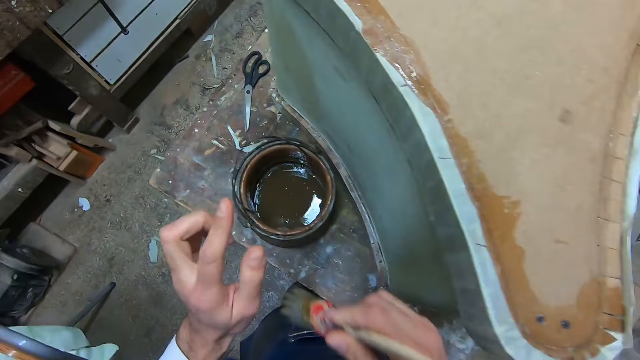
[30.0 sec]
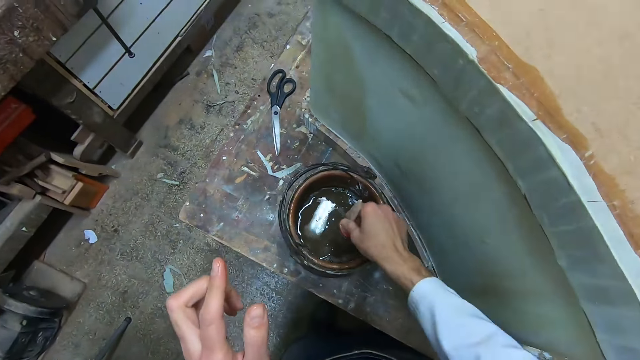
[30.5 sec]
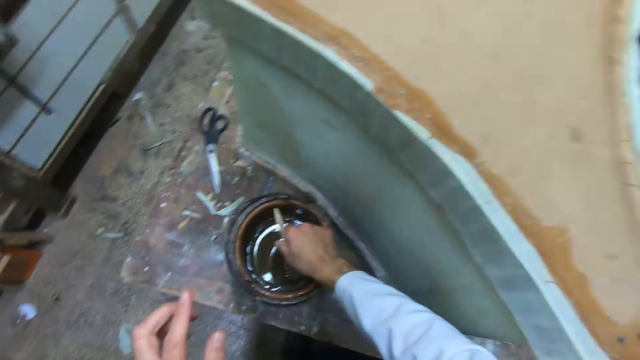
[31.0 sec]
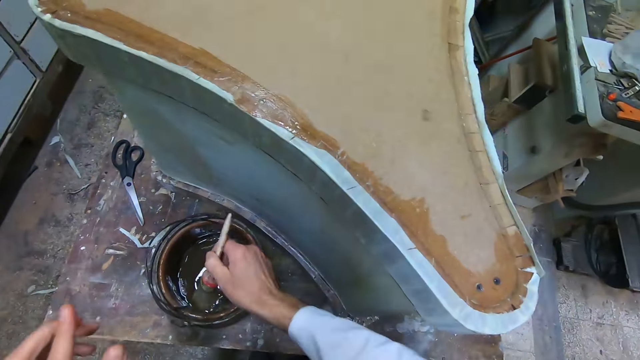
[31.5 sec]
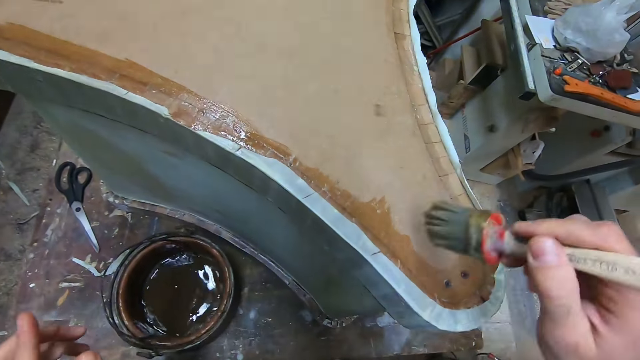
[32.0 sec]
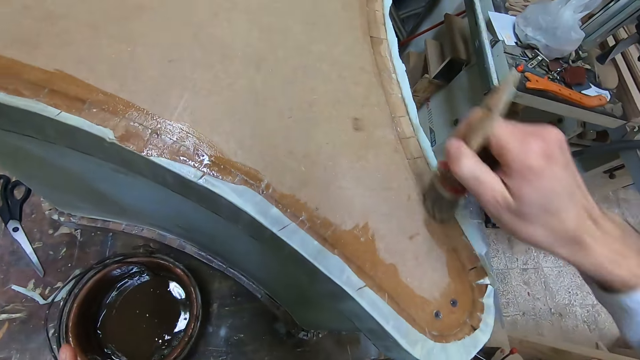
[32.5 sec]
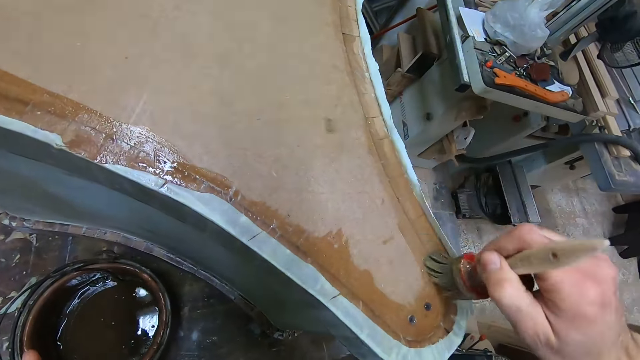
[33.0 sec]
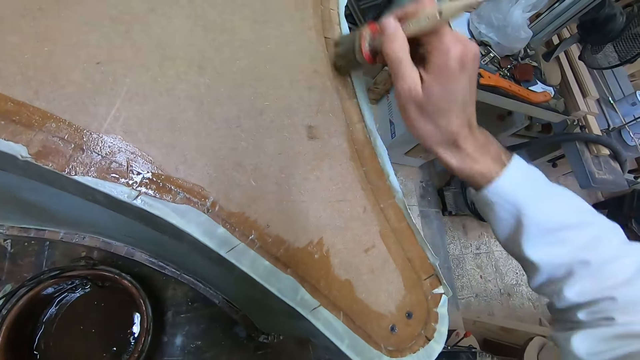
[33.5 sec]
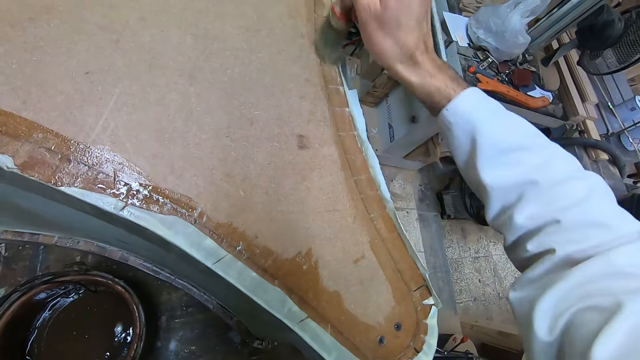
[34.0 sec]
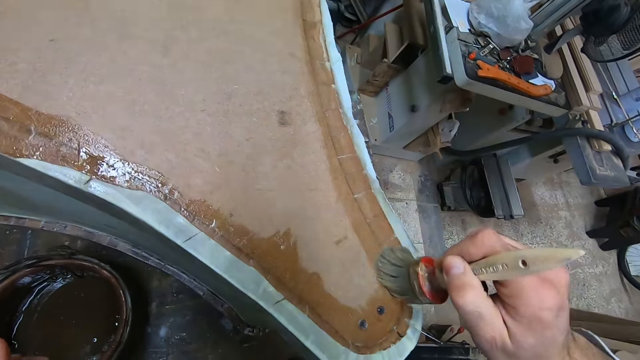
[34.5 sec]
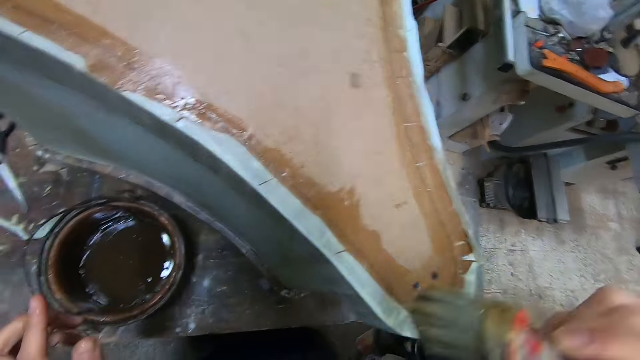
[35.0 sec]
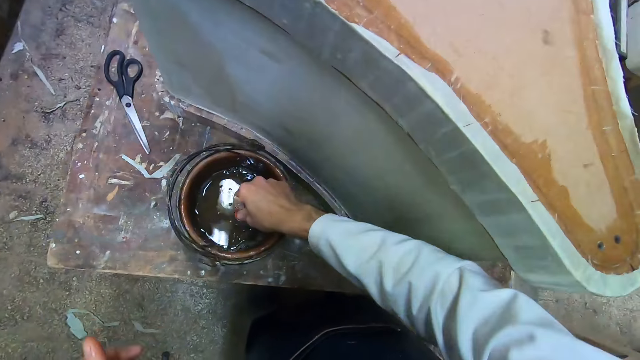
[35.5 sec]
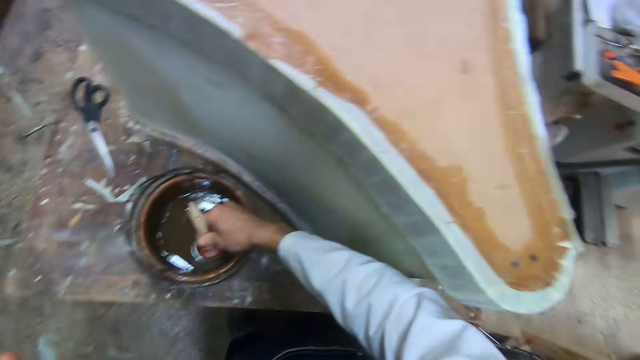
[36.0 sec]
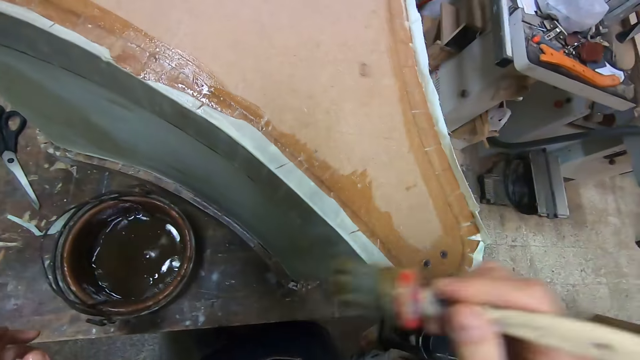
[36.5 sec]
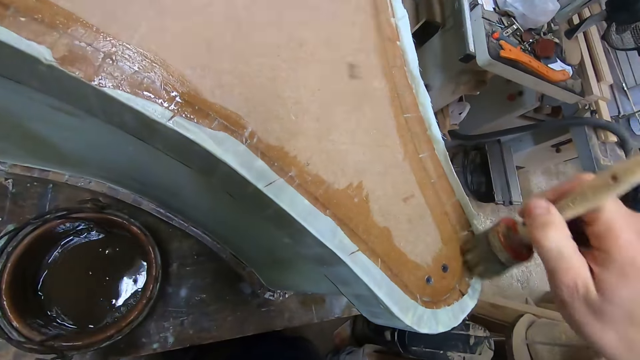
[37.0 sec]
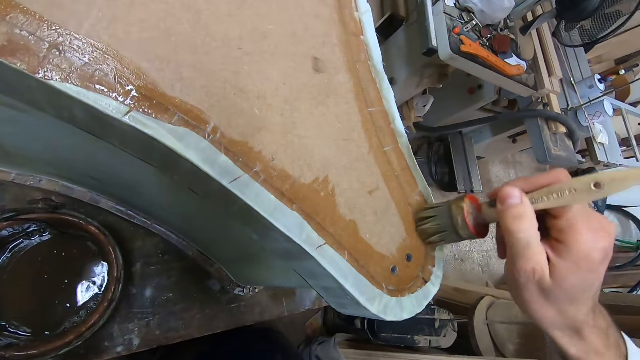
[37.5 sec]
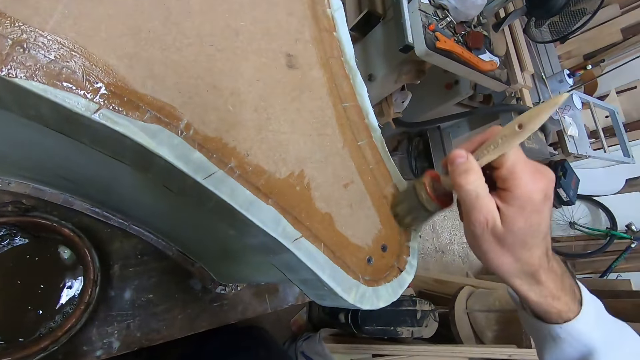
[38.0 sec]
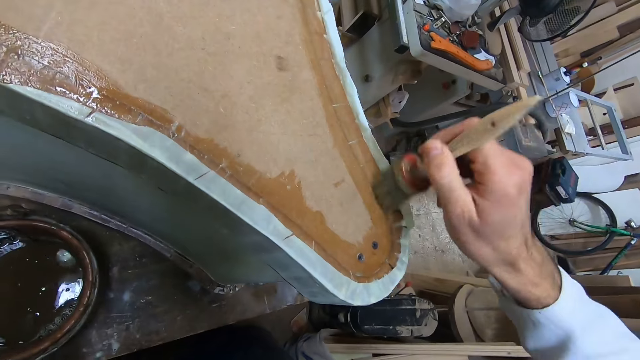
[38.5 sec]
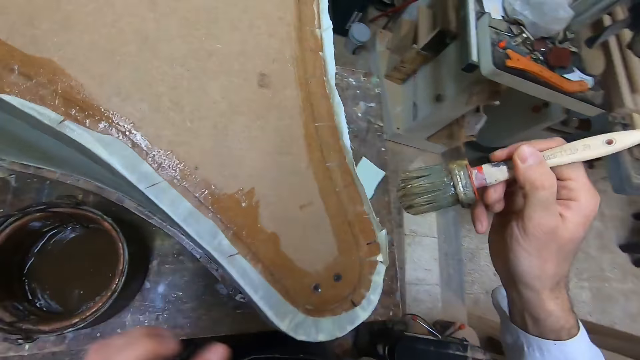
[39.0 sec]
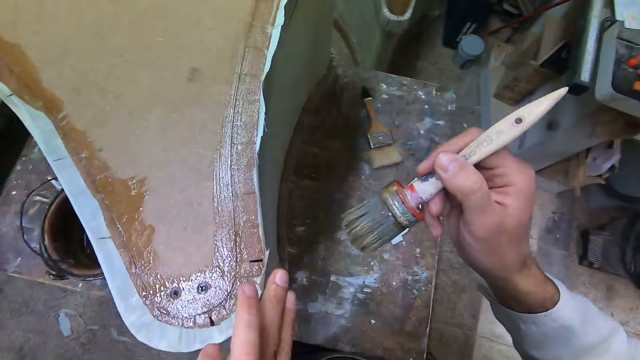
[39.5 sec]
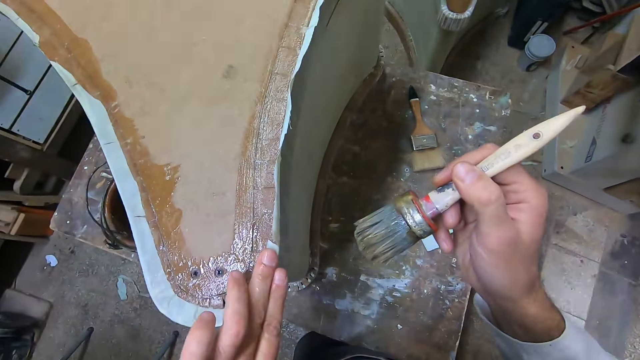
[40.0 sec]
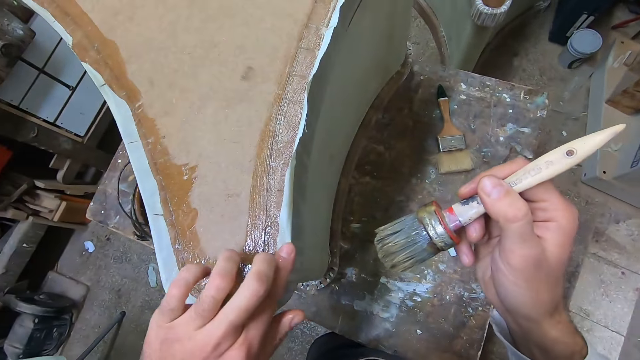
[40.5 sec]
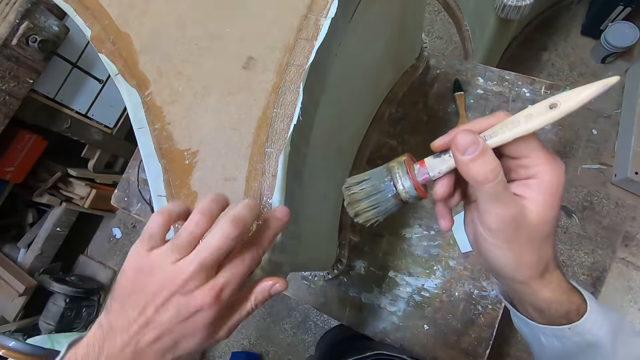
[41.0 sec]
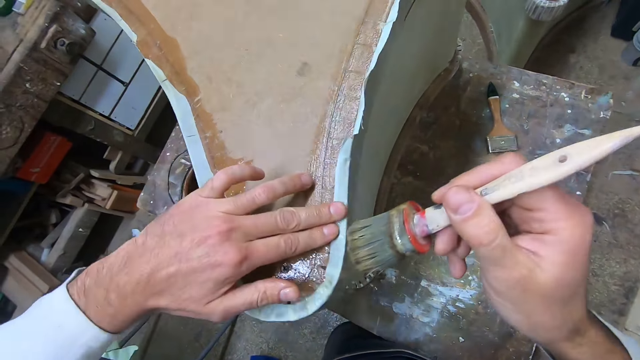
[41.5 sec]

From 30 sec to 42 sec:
The camera wearer dips the brush in his right hand into a bucket of liquid coating. He applies the liquid coating on the furniture with the brush in his right hand. He applies it again. He dips the brush in the glue bucket. He applies the liquid coating on the furniture with the brush in his right hand. He presses the white sheet firmly to the coating on the furniture with his left hand.

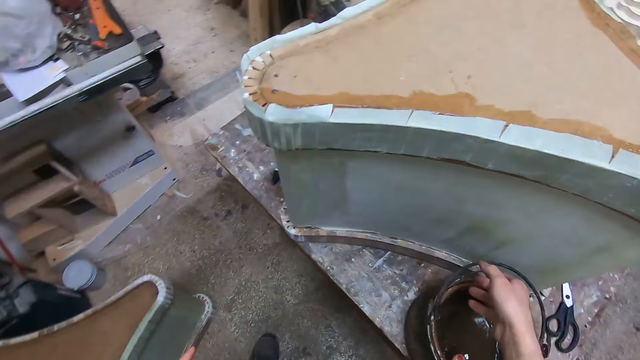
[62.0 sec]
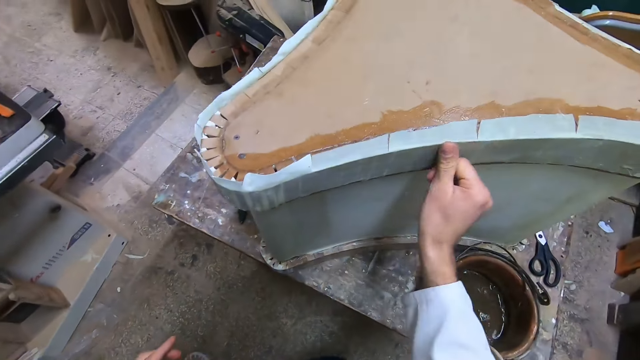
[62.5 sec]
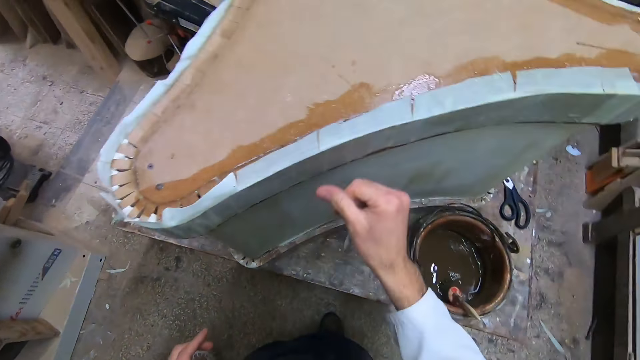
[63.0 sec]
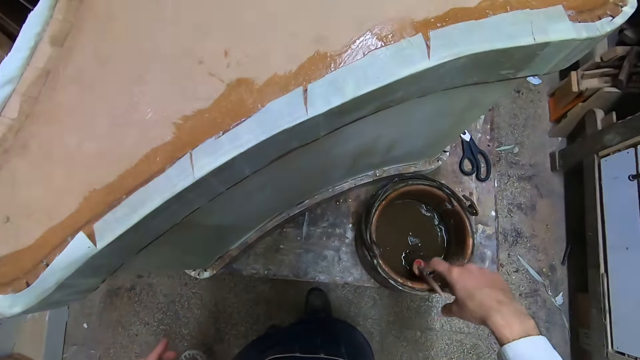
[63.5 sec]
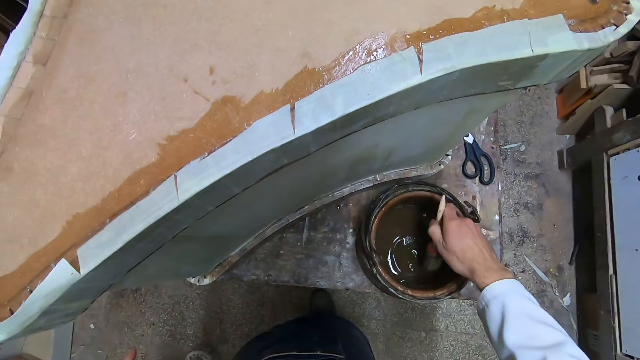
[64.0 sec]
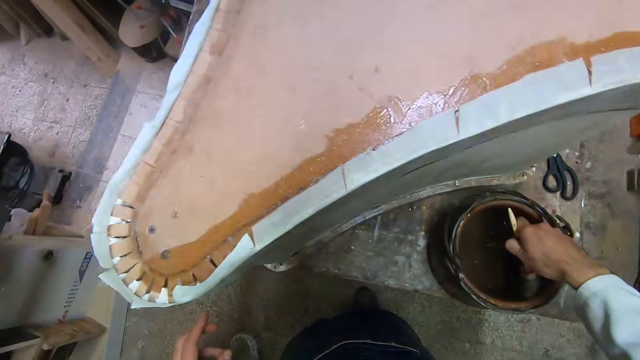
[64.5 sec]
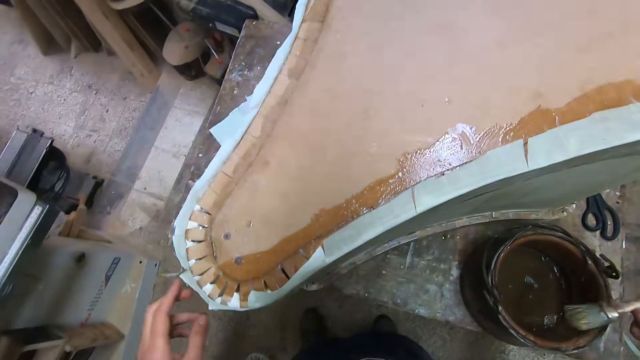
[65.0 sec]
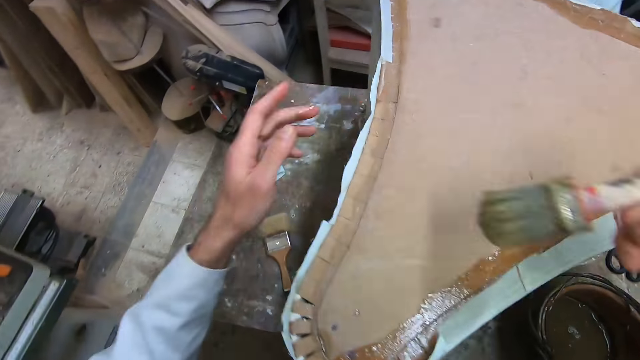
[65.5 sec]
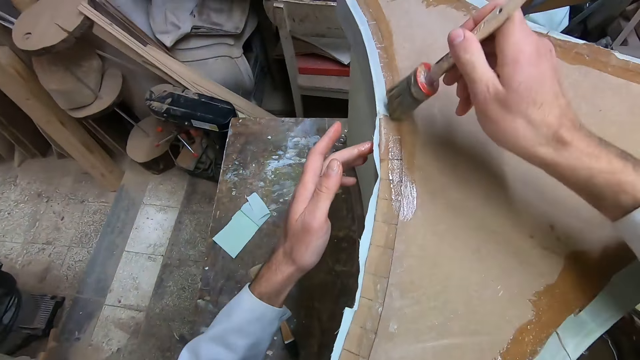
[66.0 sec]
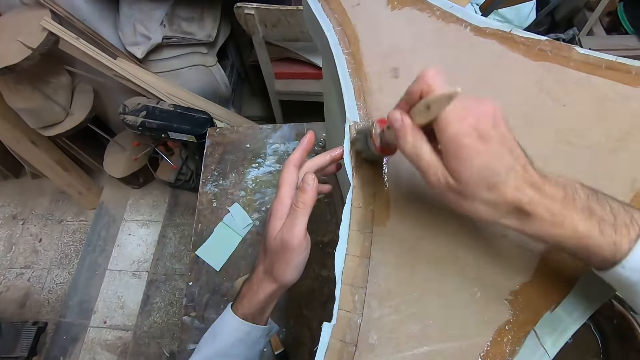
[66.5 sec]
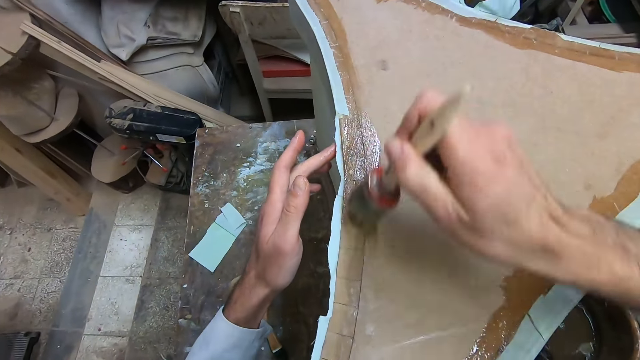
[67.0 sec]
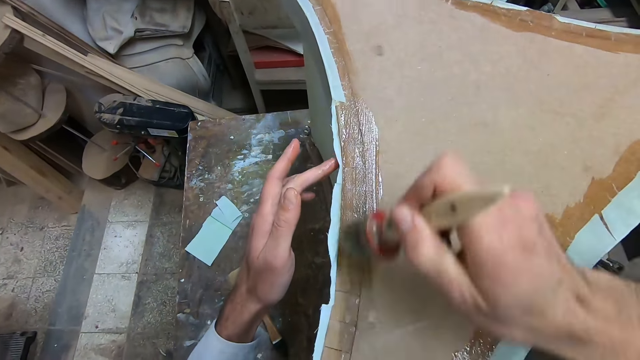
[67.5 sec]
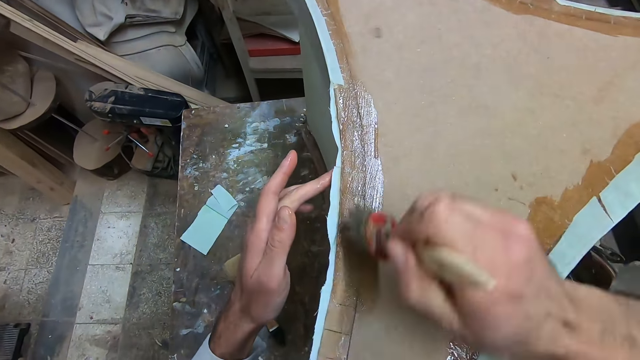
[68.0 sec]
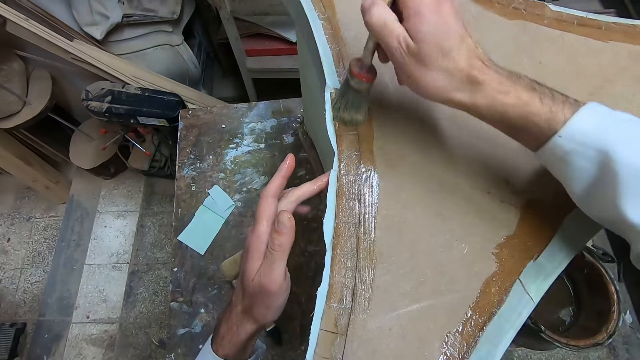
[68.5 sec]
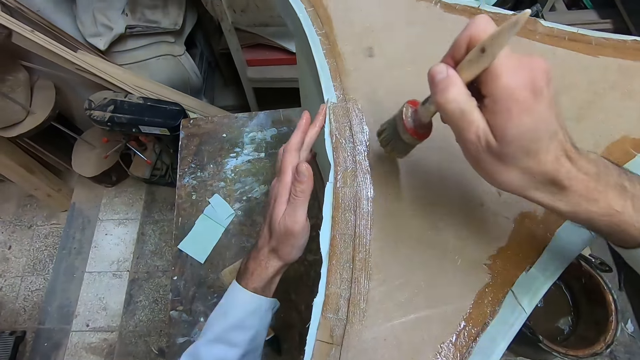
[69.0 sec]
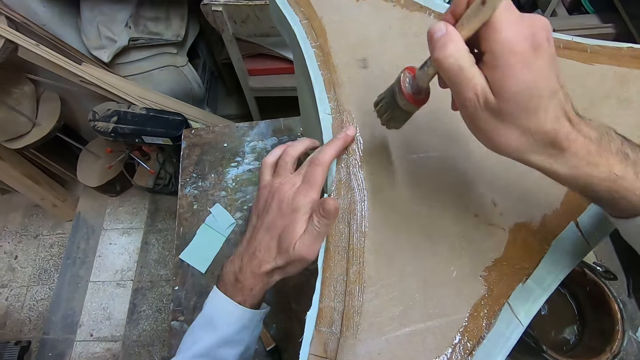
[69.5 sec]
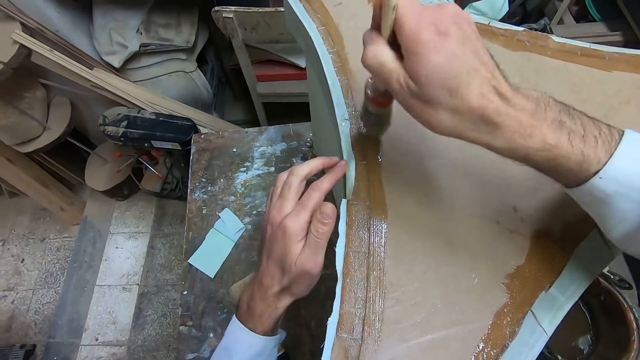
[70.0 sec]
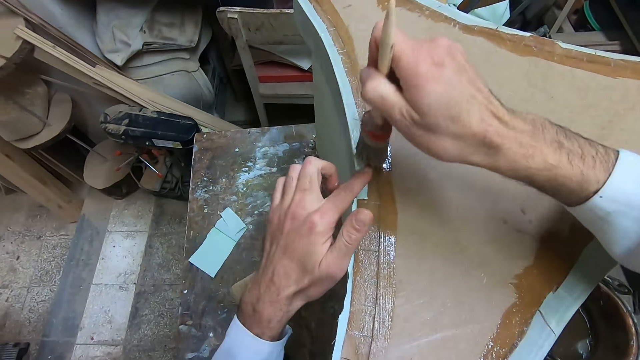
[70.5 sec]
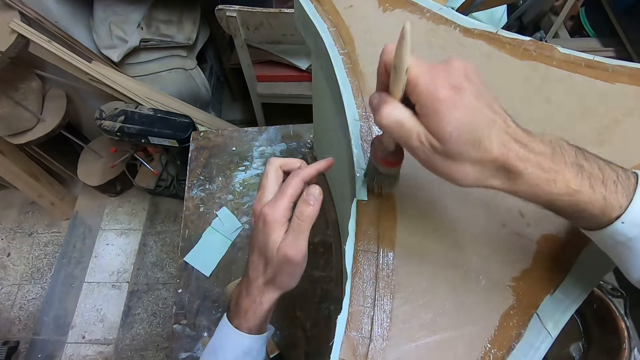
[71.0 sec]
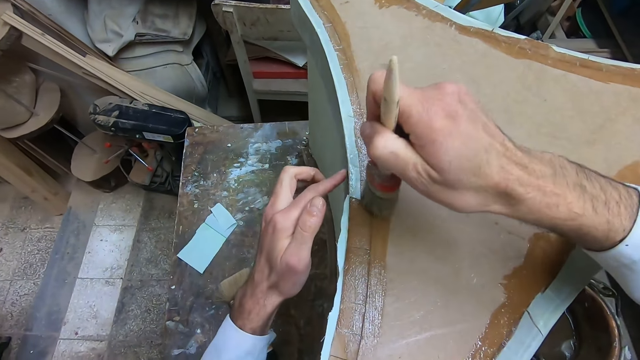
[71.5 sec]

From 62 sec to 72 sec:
The camera wearer touches the fabric on the board. He scratches the white sheet on the furniture with his right hand. He picks up the brush in the bucket with his right hand. He dips the paint brush in the glue bucket. He applies the liquid coating on the furniture with the brush in his right hand and holds the side of the furniture with his left hand. He presses the white sheet firmly to the coating on the furniture with his left hand. He applies the liquid coating on the furniture with the brush in his right hand.
